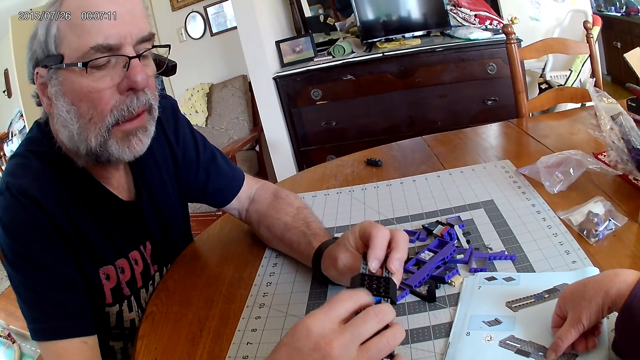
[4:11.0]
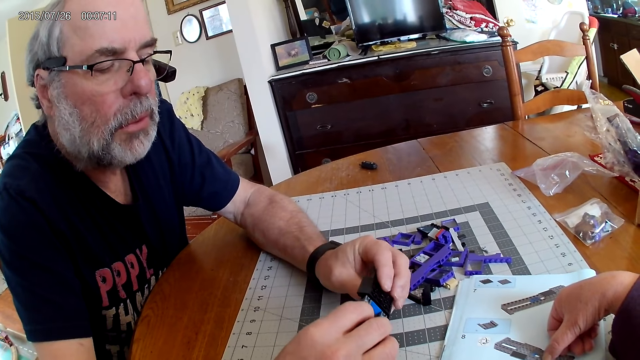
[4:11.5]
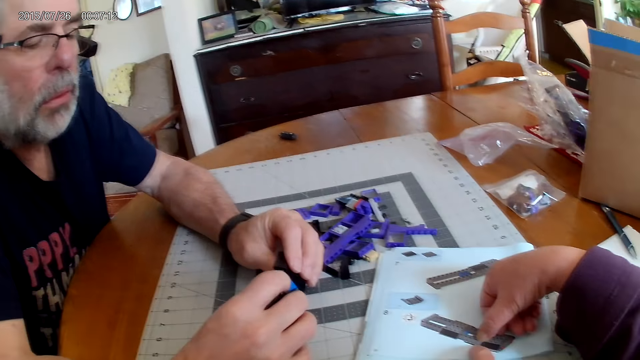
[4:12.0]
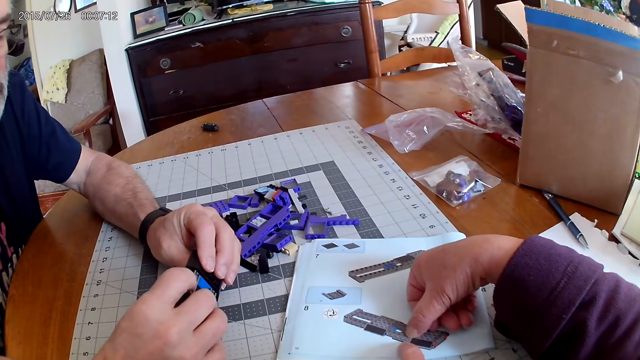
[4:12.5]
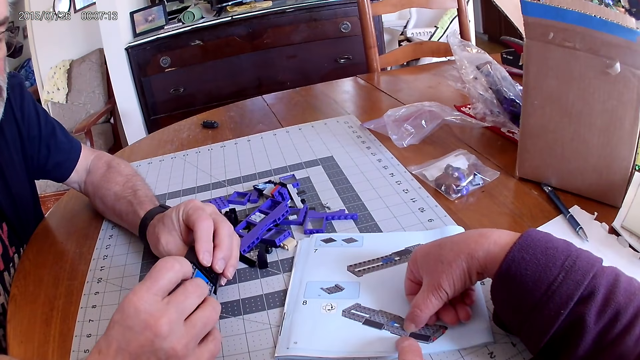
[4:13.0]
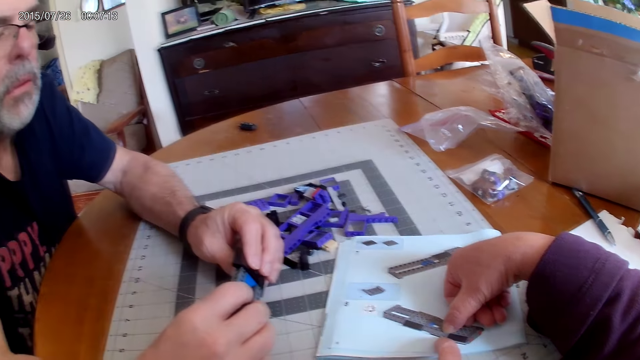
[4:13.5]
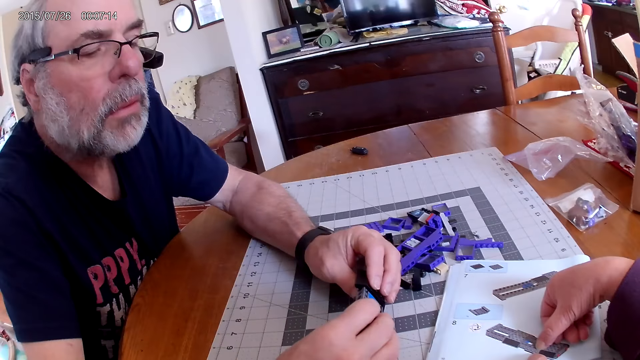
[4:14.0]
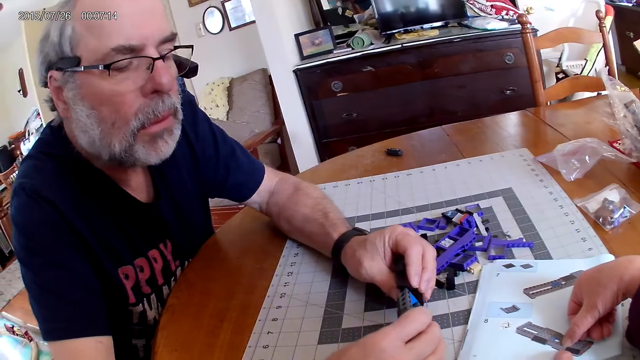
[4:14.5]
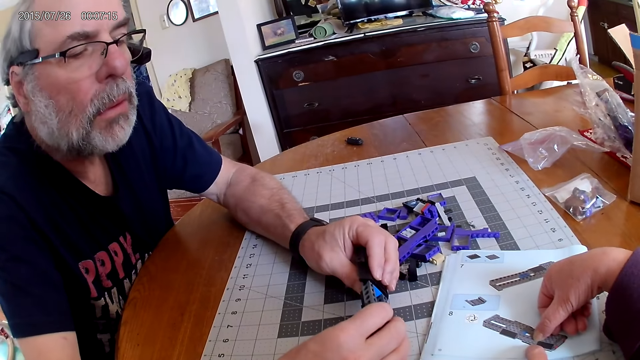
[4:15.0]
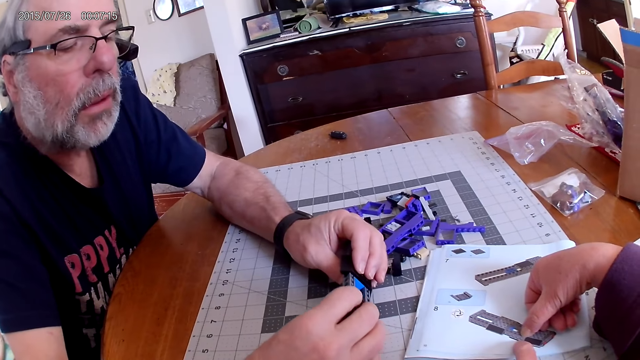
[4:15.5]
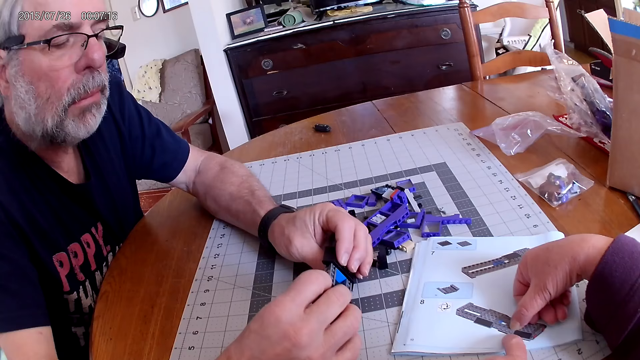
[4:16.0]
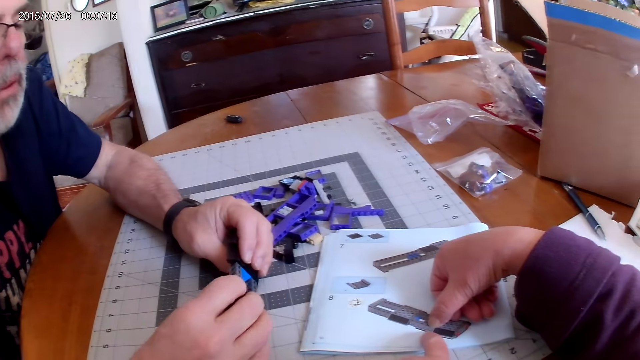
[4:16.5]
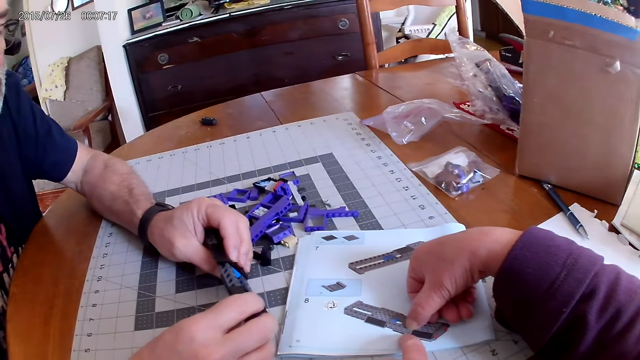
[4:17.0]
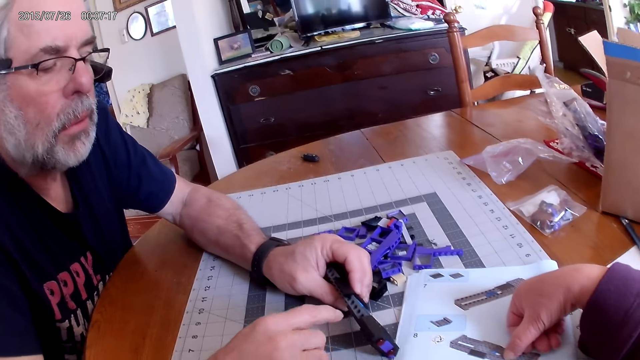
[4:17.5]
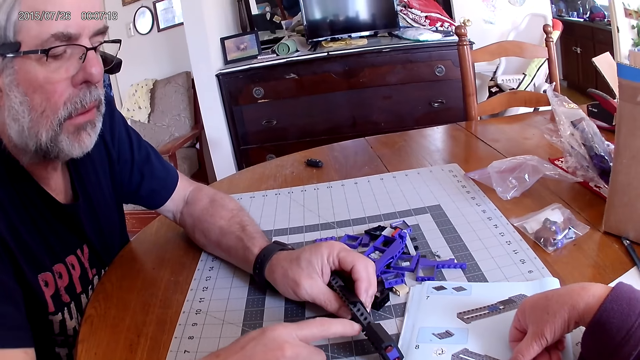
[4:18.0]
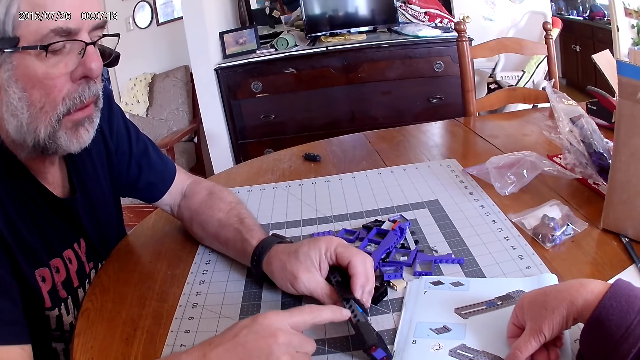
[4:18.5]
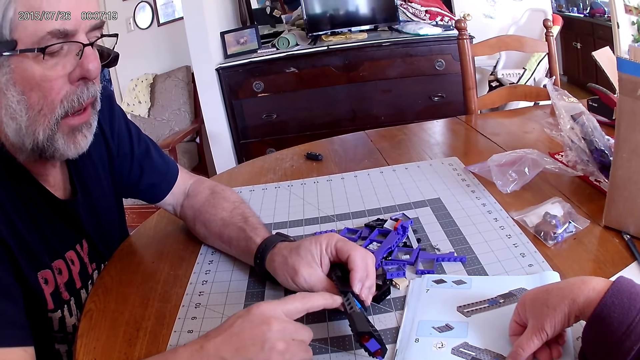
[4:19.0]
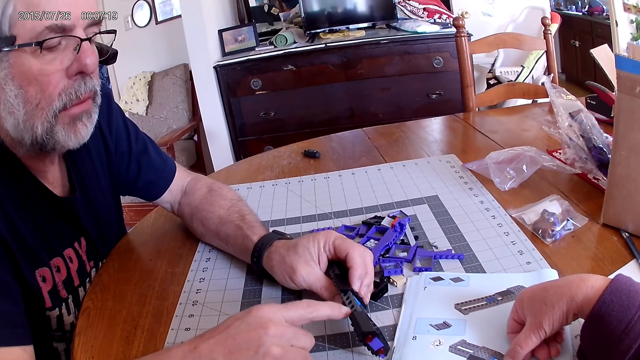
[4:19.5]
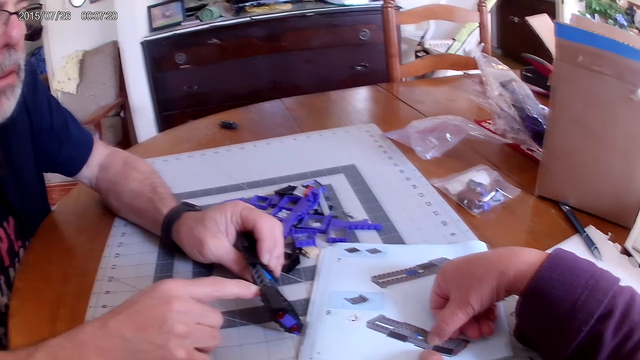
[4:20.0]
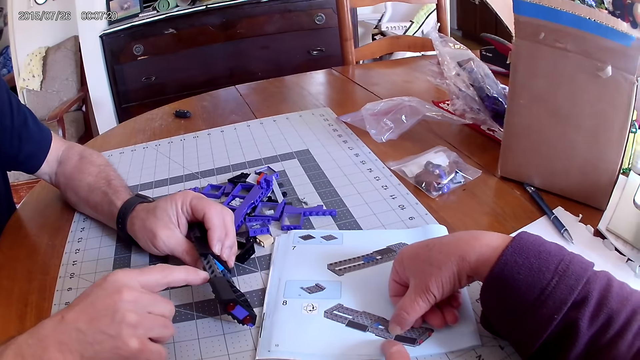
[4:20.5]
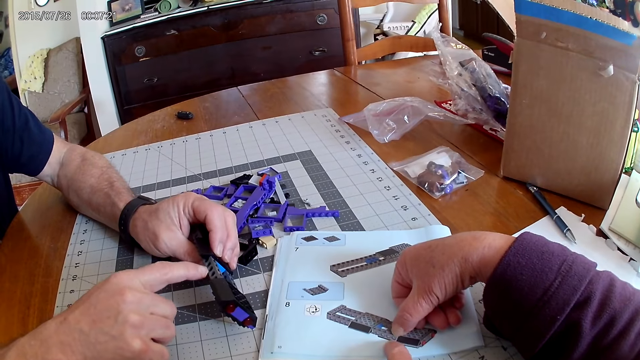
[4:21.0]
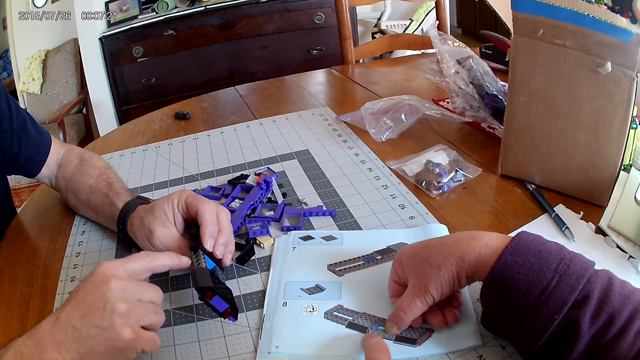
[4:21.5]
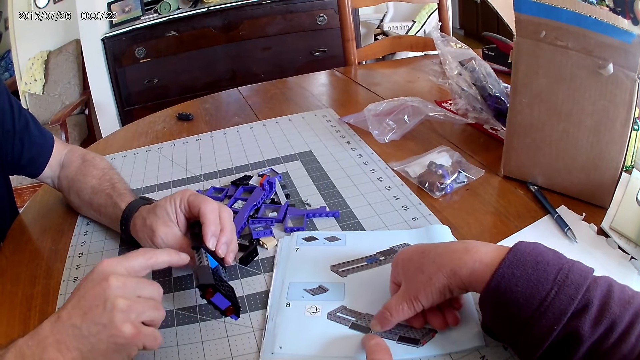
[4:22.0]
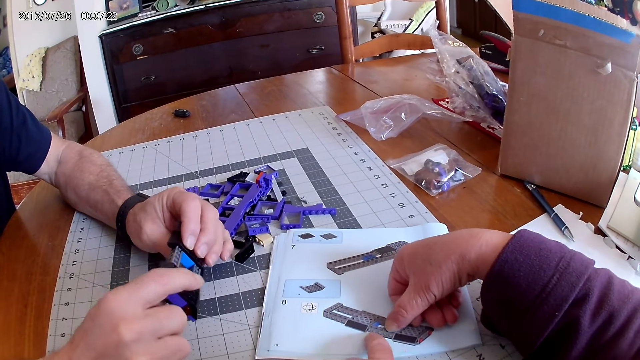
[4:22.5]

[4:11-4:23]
A man holds the plastic model. The camera wearer looks at the instructional manual book.

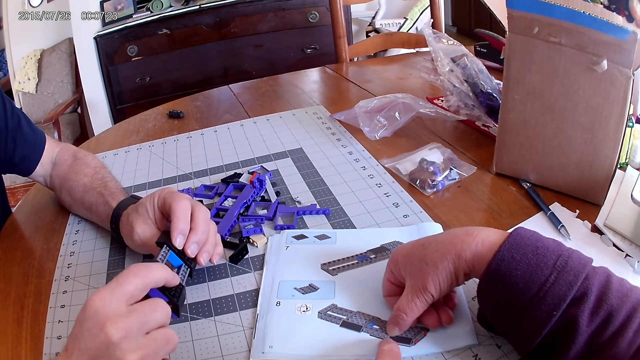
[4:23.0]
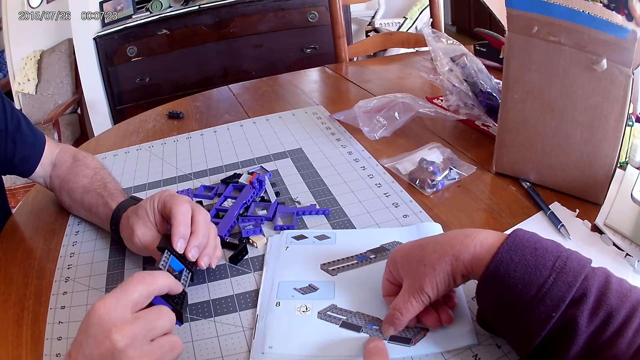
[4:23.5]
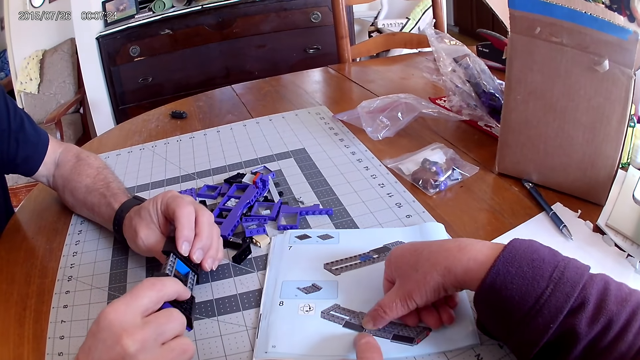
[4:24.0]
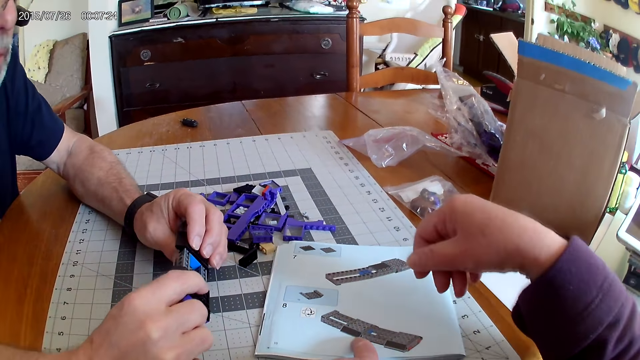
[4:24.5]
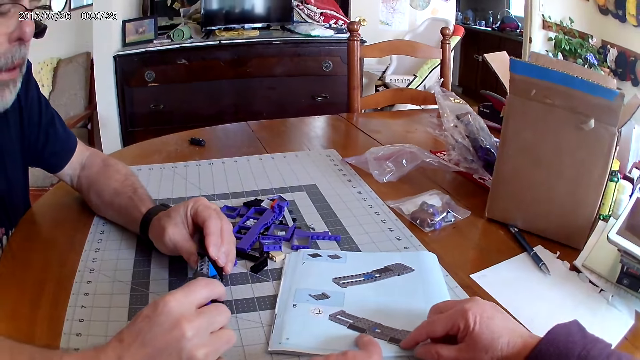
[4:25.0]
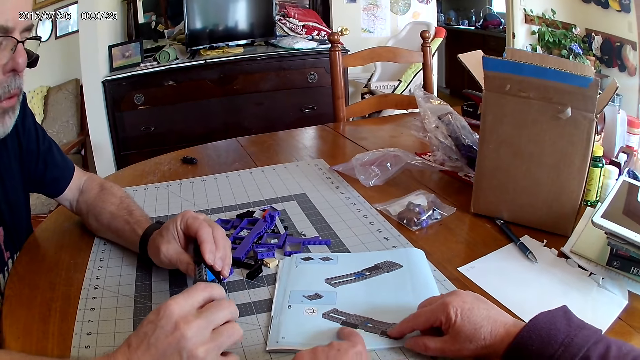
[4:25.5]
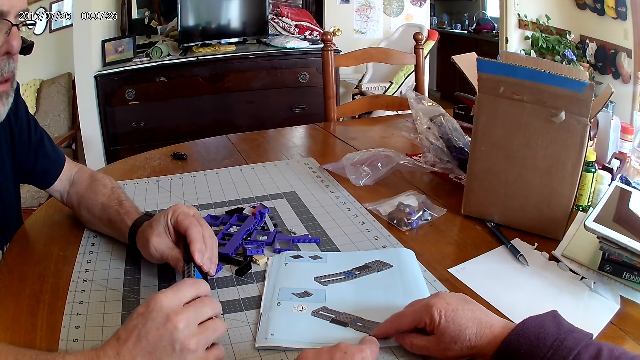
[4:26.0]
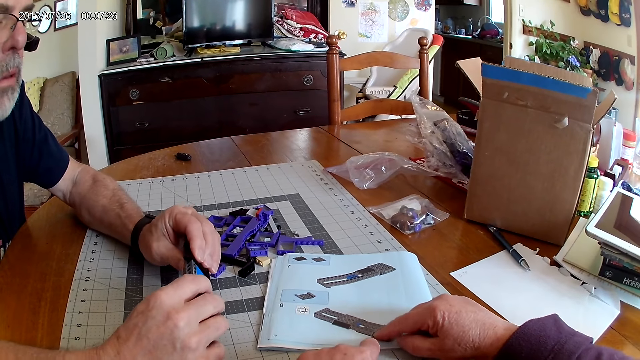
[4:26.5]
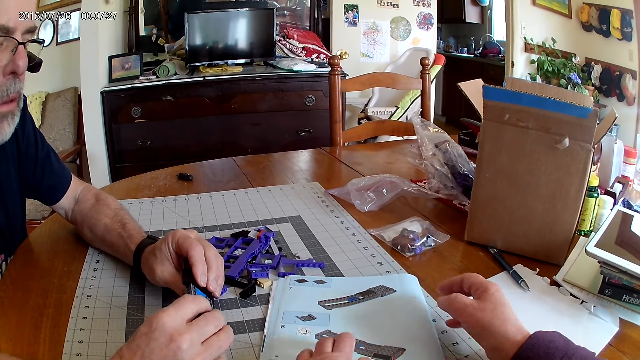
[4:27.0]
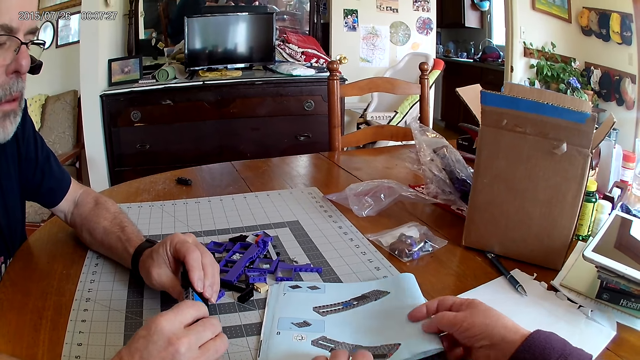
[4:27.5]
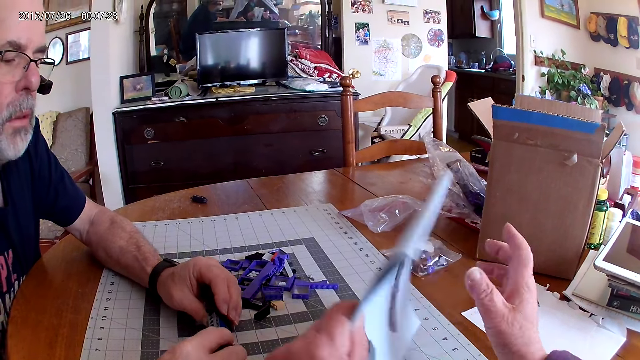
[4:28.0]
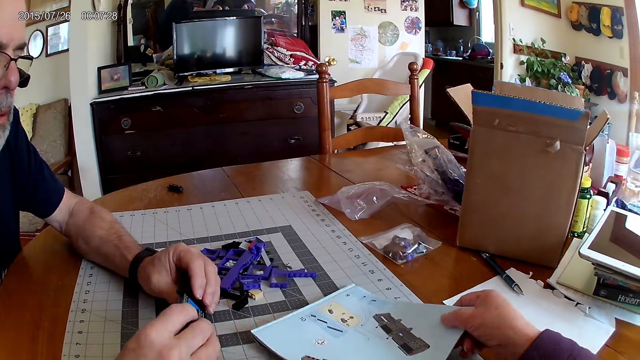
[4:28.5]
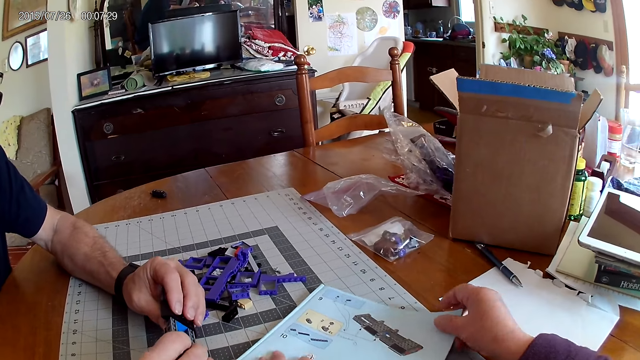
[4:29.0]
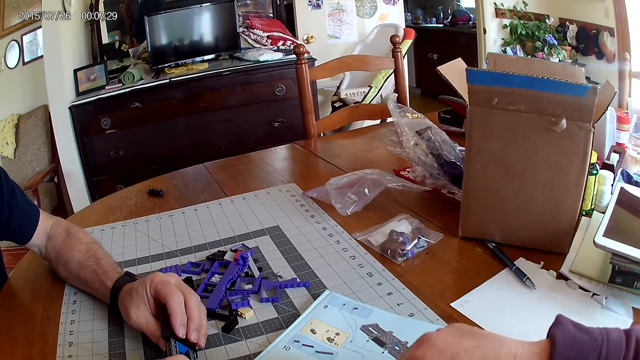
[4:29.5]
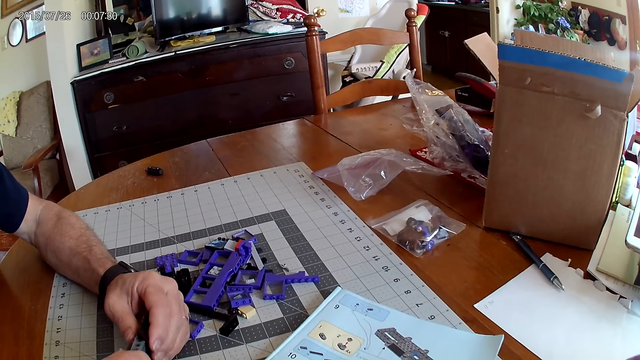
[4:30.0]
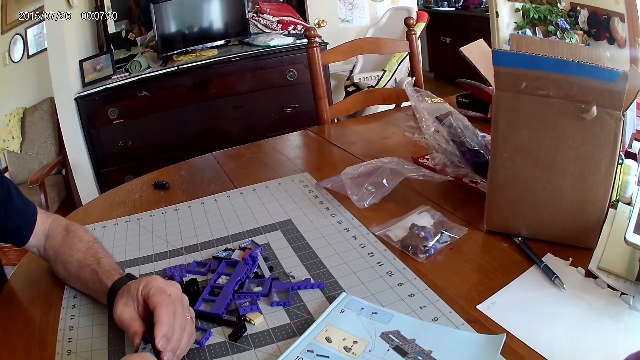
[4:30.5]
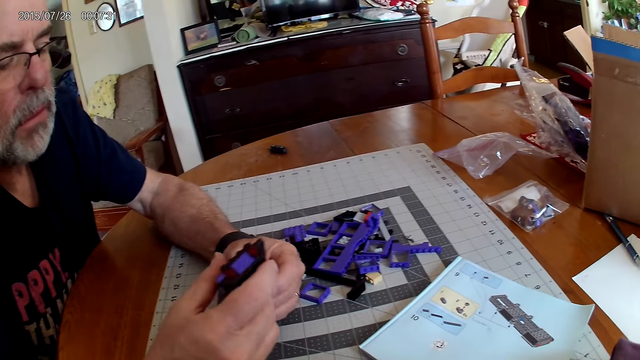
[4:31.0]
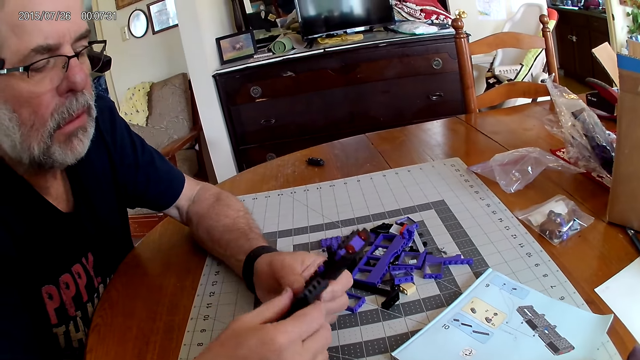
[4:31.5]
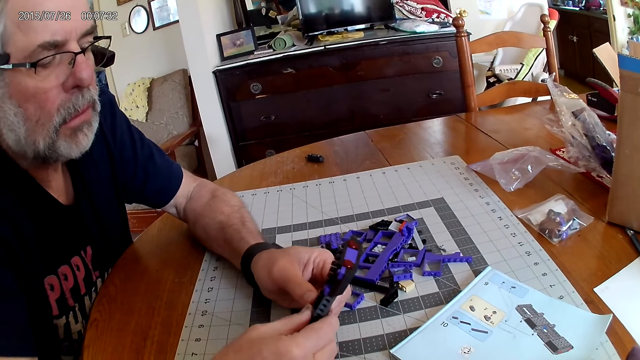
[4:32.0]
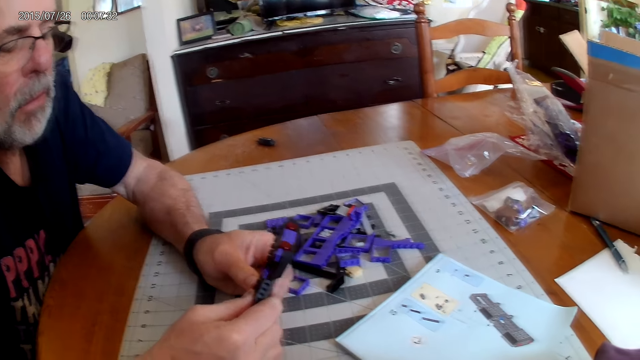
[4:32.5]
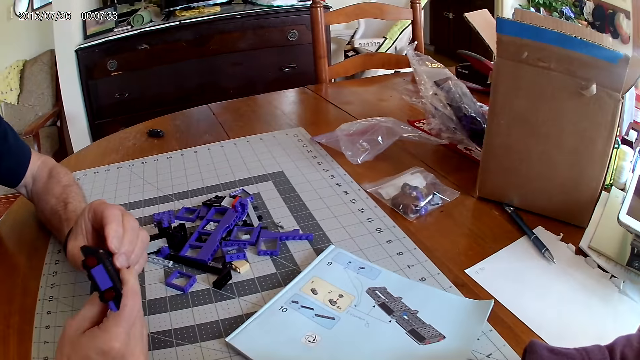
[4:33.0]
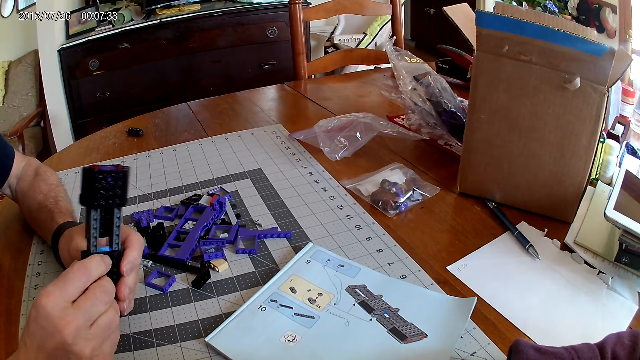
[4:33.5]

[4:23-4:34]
The camera wearer lifts the instructional manual book. They look at the instructional manual book.
